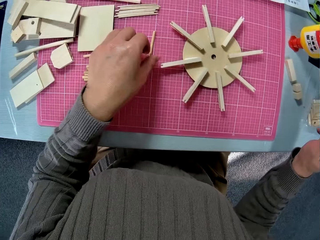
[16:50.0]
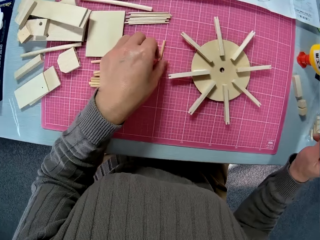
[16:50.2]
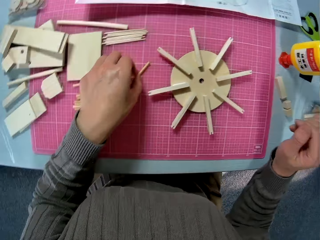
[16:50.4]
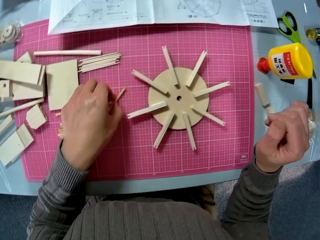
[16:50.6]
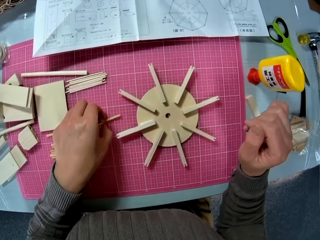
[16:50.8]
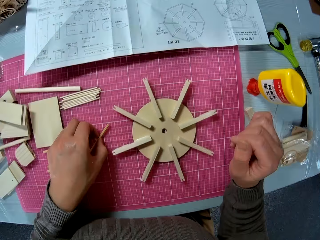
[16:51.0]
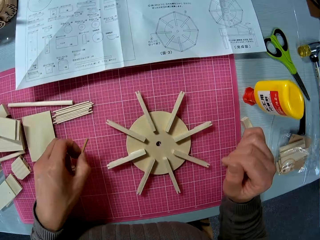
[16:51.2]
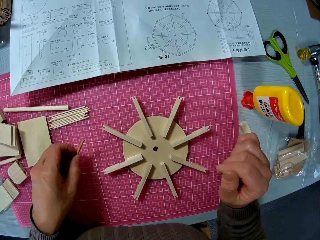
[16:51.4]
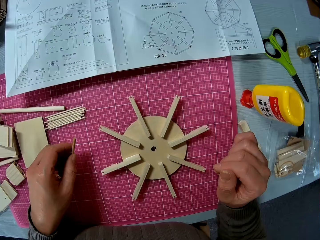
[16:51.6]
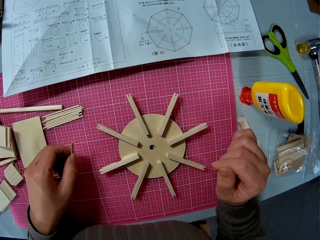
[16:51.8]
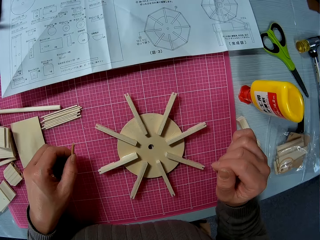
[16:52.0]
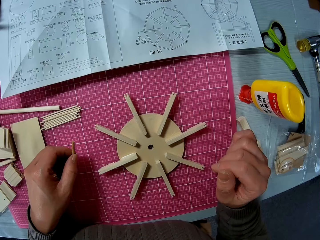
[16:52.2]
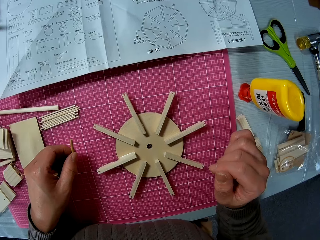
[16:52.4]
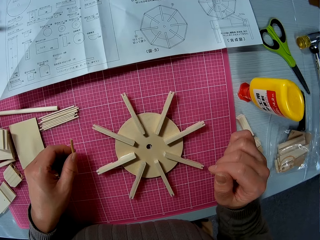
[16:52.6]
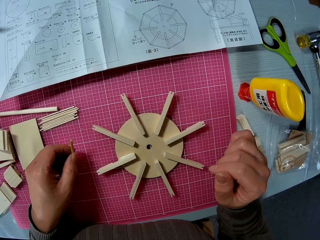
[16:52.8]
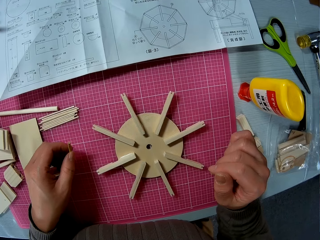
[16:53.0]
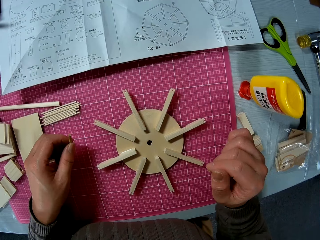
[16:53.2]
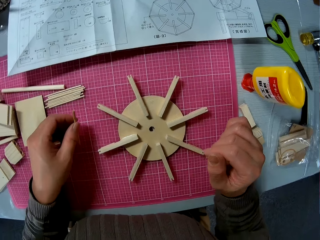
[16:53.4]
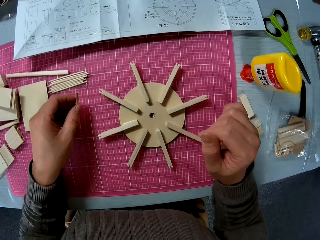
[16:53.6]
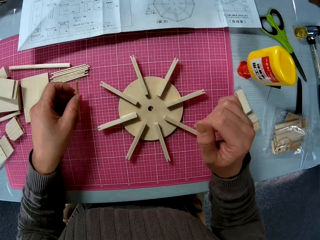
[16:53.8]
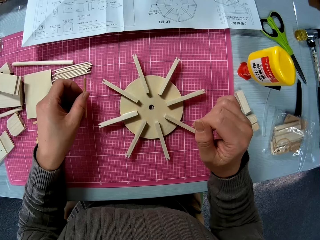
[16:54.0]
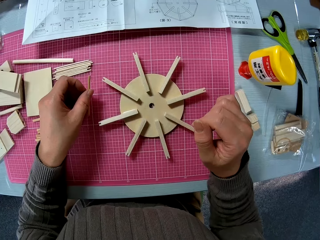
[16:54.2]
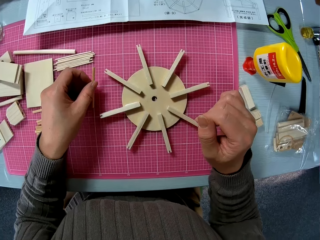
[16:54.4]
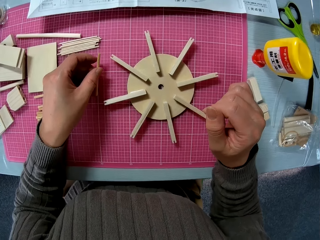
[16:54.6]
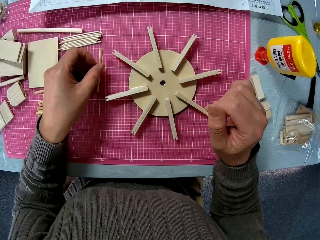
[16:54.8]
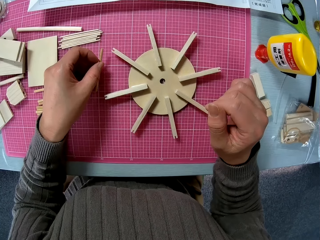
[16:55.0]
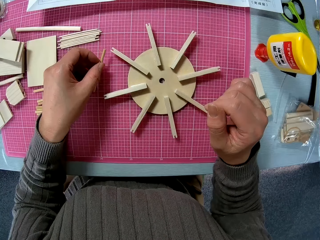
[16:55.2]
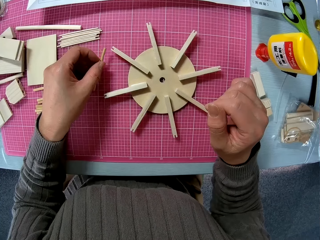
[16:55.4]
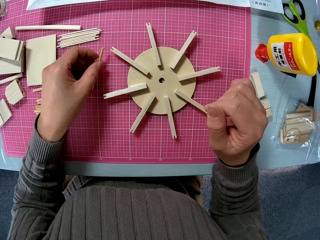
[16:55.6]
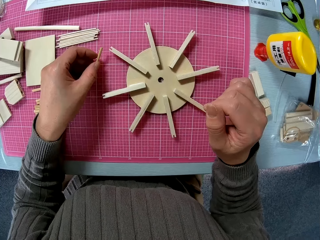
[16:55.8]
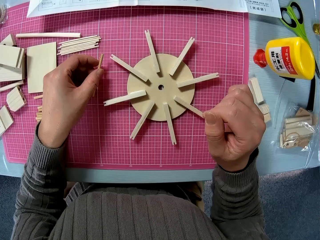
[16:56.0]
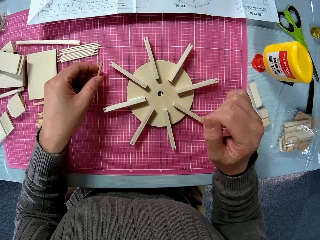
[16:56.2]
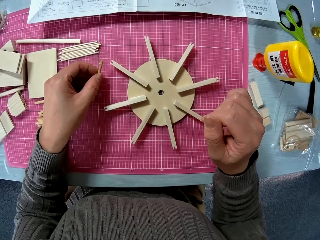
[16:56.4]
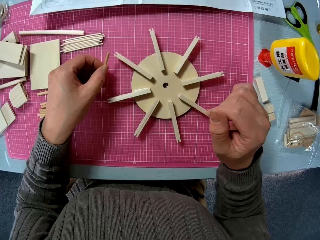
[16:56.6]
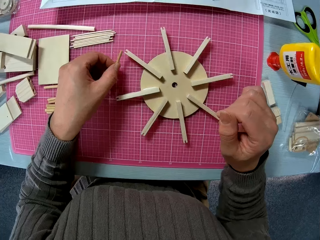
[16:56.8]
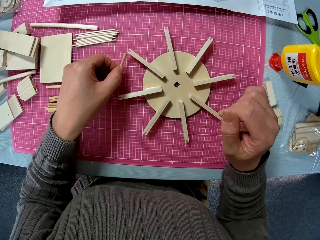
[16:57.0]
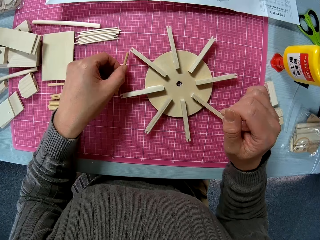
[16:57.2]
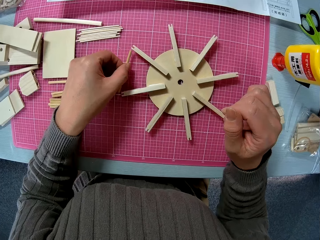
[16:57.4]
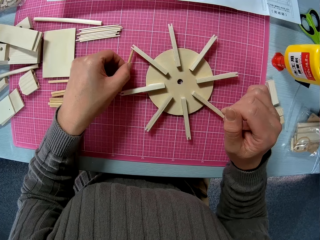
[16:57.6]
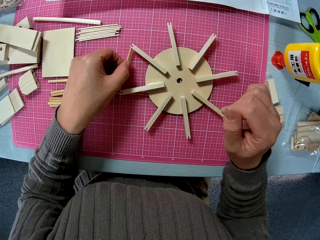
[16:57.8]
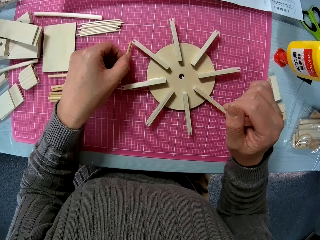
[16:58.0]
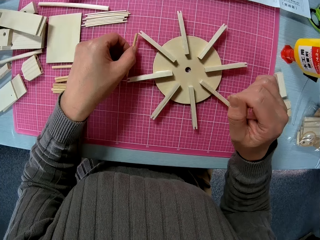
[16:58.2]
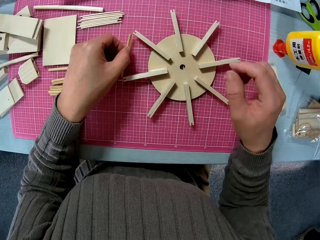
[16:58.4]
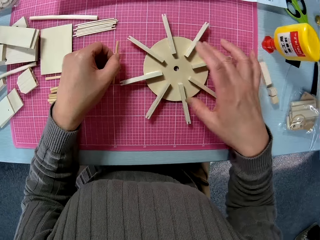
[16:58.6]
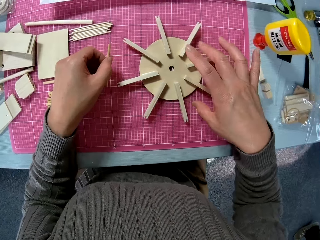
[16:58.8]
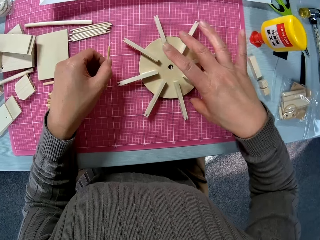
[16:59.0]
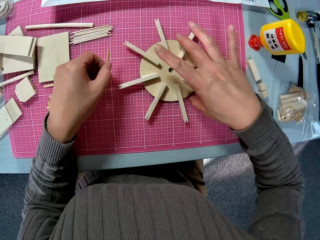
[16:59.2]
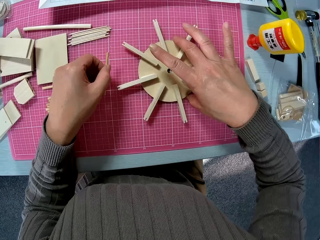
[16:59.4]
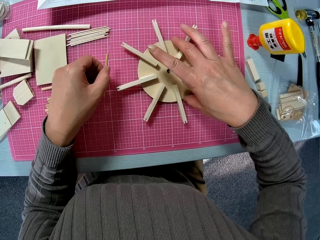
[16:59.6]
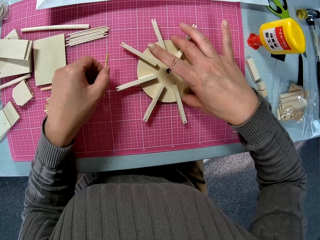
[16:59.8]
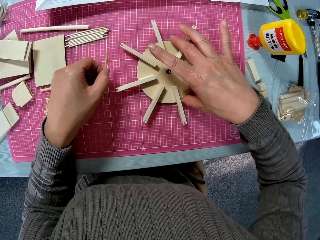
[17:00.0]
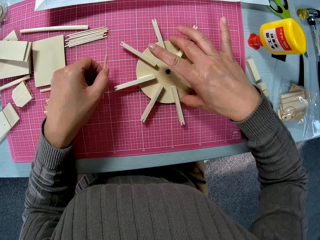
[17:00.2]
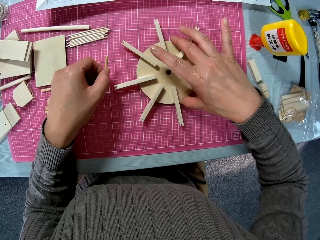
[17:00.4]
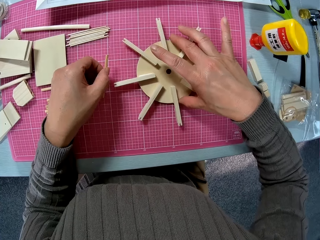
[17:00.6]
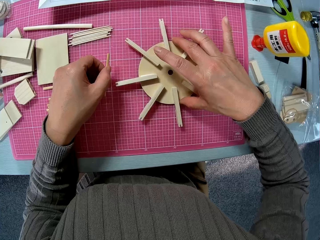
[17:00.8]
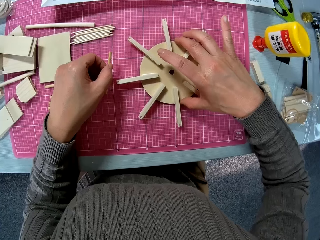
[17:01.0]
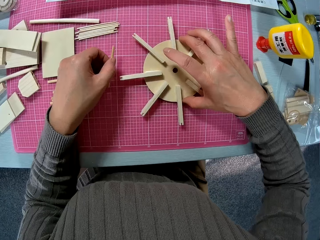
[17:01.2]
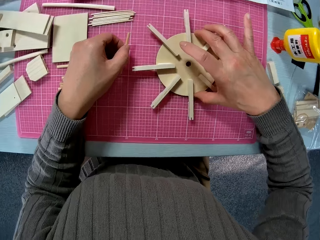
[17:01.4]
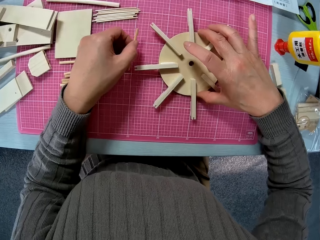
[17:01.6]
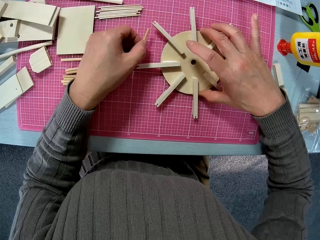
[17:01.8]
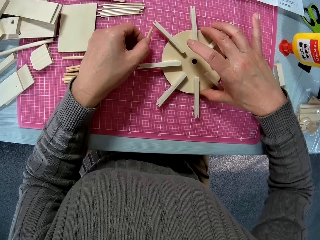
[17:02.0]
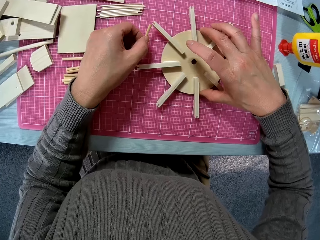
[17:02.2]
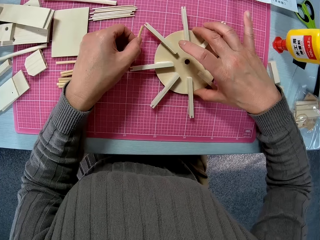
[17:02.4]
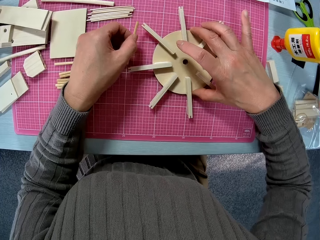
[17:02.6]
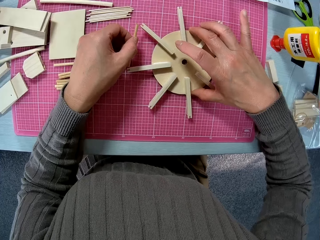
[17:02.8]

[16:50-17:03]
The camera wearer holds a piece of wood. They pick up a piece of wood on the table. They set the smaller pieces of wood into the bigger piece of wood. They hold the wooded art.

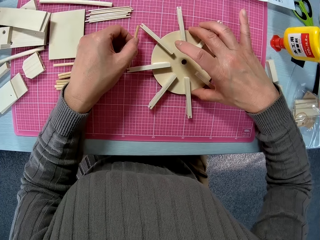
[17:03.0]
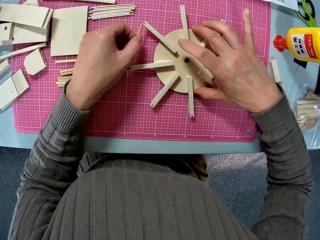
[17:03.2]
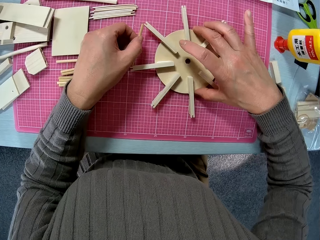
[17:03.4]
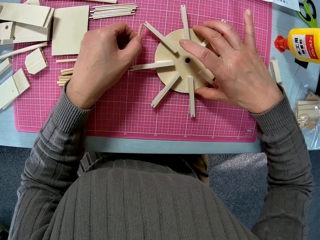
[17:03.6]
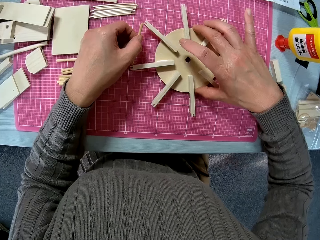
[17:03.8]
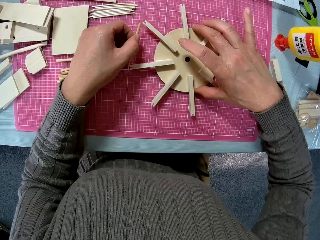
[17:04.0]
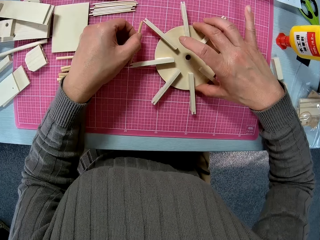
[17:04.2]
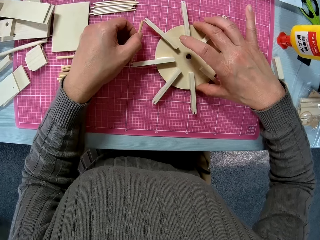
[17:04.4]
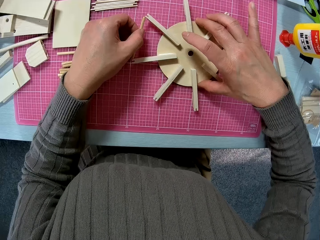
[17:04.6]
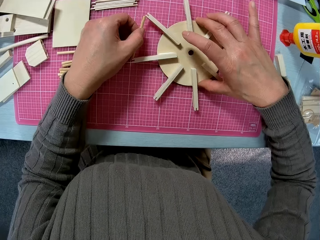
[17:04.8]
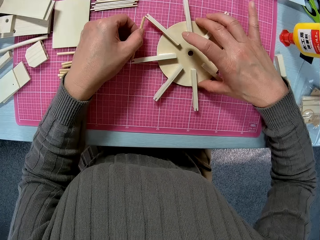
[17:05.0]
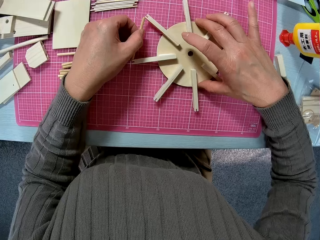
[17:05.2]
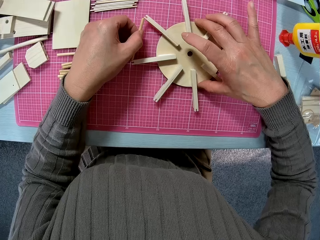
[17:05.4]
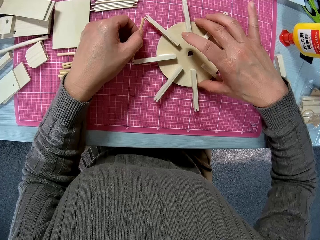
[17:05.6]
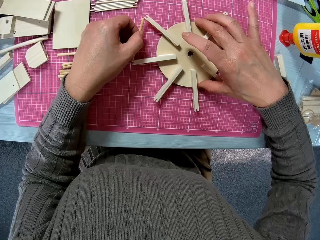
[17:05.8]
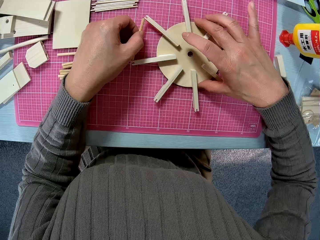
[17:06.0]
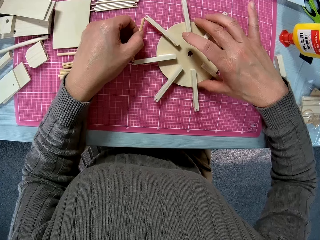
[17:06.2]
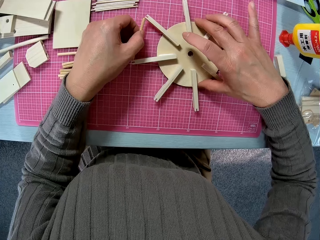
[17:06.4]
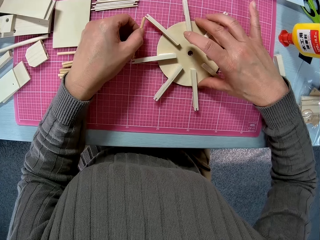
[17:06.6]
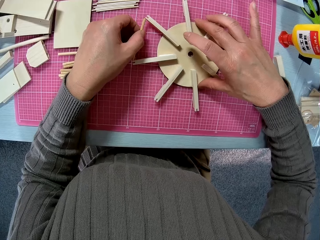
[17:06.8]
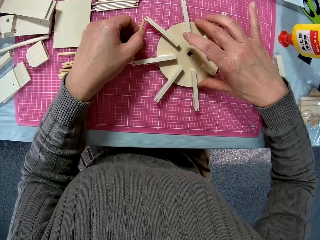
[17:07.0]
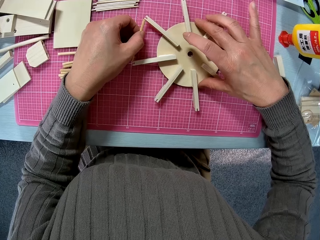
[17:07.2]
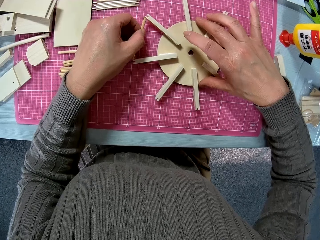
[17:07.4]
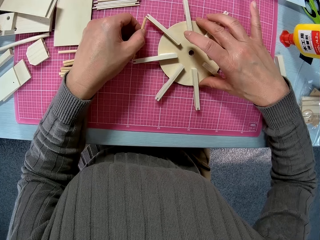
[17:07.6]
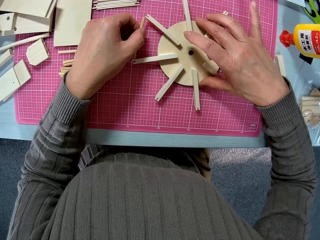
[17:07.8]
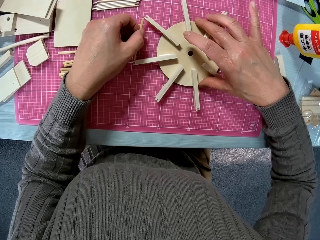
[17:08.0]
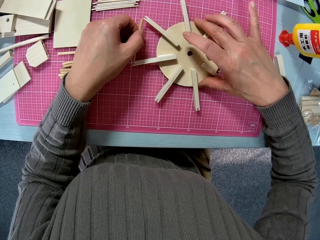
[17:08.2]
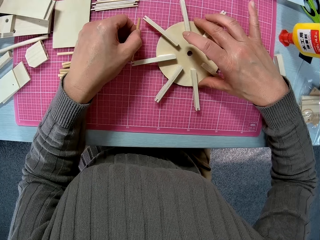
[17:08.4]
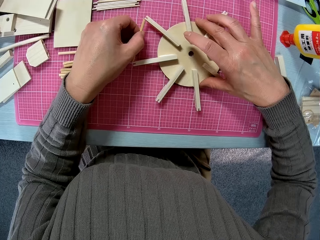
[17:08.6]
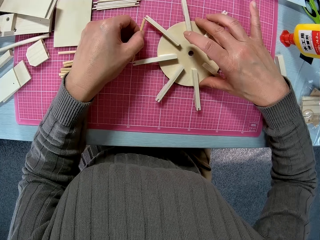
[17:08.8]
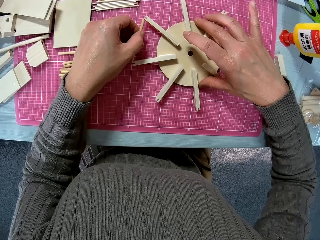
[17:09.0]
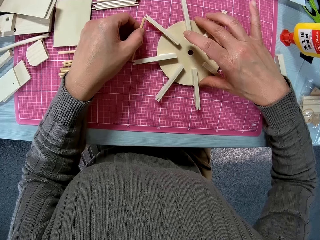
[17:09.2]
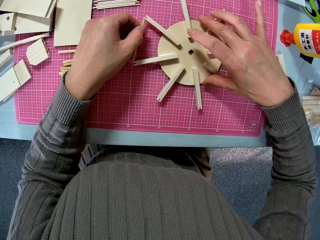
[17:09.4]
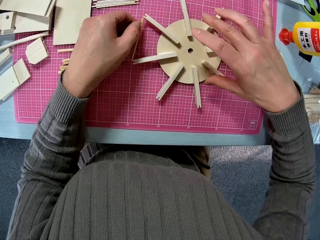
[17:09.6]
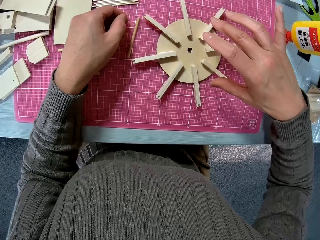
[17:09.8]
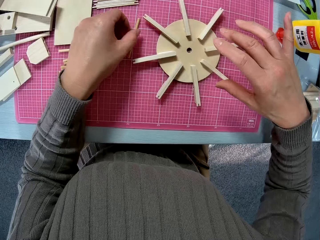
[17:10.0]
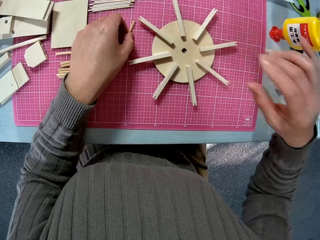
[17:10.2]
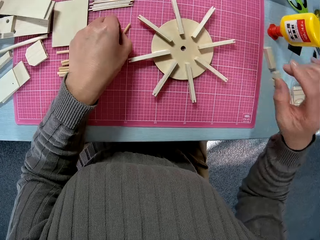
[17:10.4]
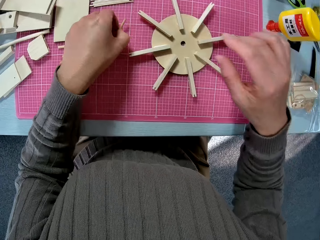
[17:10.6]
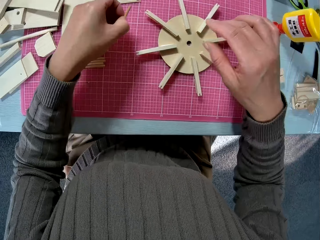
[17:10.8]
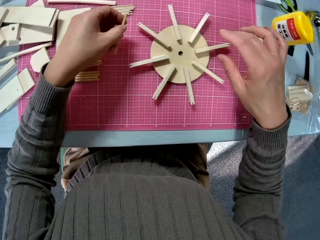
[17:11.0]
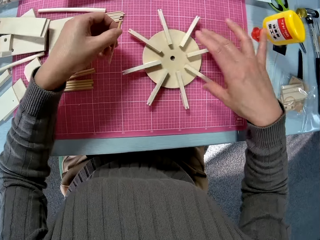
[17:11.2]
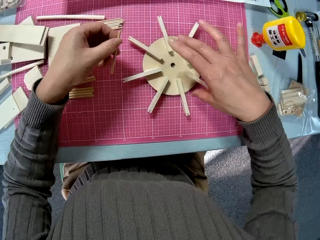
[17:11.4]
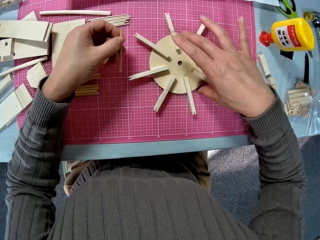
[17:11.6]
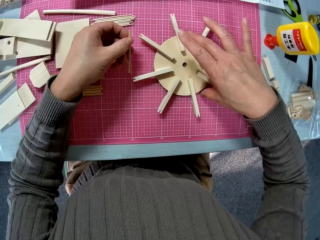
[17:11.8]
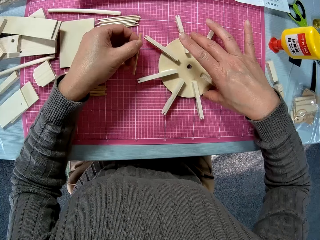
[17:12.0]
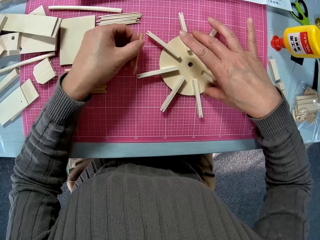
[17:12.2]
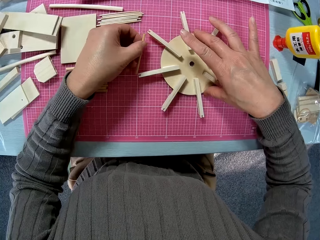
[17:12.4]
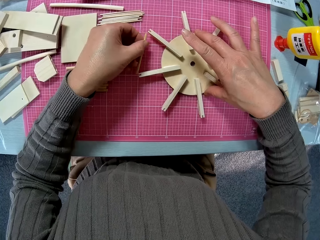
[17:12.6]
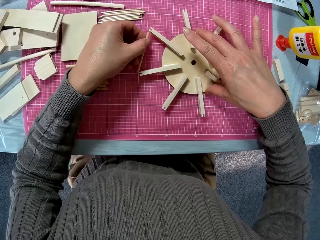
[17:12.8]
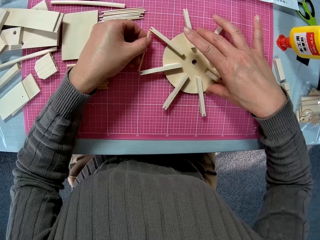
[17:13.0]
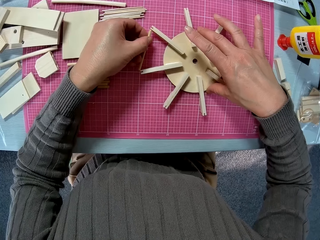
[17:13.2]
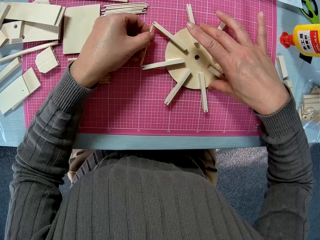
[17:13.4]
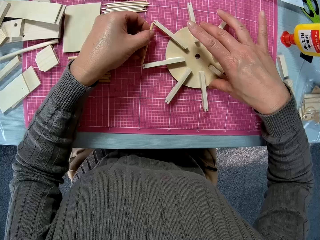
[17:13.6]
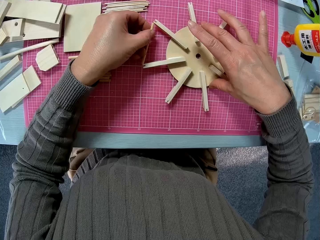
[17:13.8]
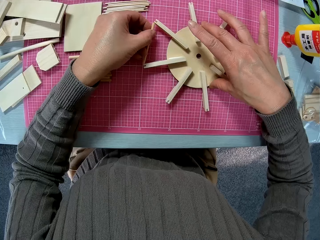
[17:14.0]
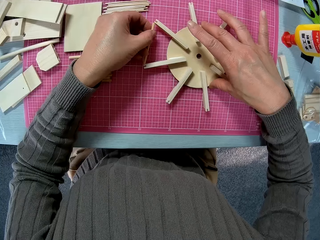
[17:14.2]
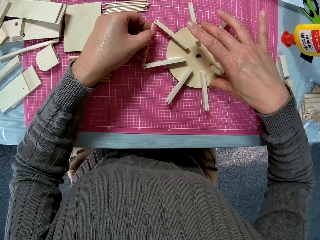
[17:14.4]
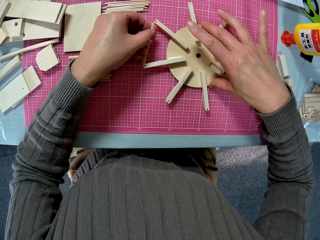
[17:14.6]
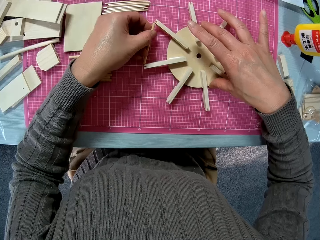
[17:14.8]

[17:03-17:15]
The camera wearer joins a piece of wood to the wooded art.
